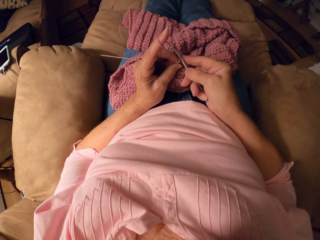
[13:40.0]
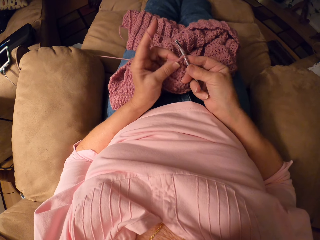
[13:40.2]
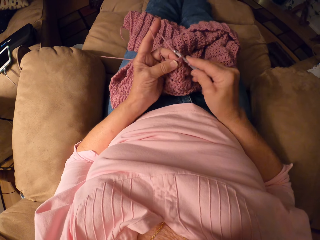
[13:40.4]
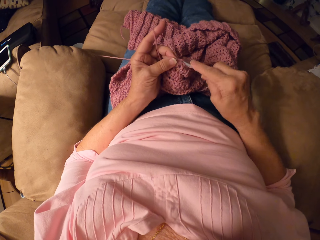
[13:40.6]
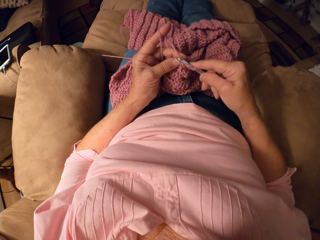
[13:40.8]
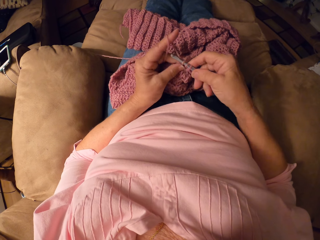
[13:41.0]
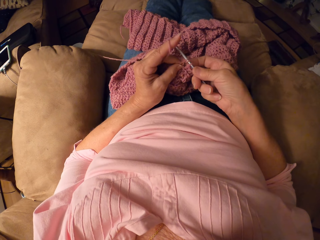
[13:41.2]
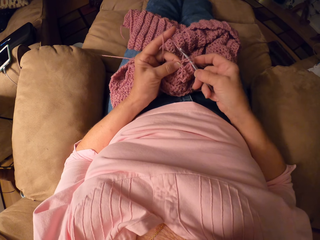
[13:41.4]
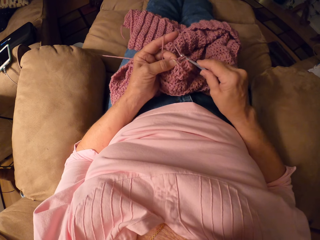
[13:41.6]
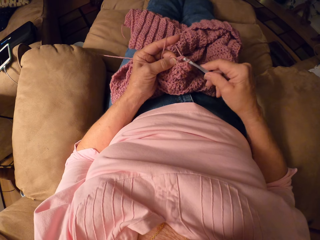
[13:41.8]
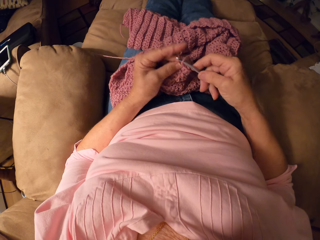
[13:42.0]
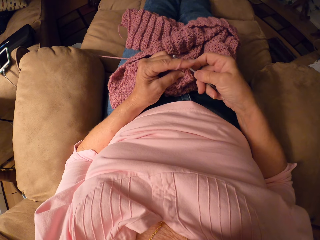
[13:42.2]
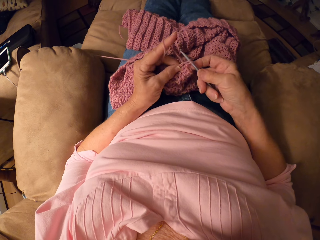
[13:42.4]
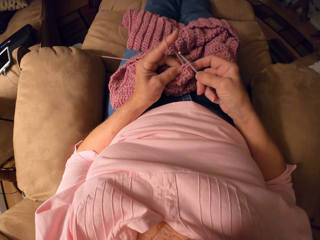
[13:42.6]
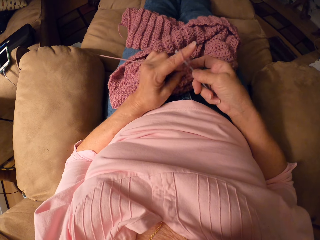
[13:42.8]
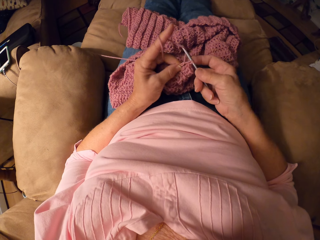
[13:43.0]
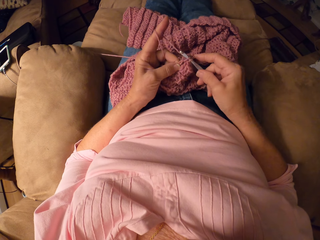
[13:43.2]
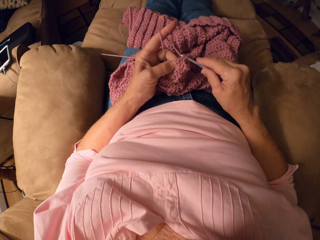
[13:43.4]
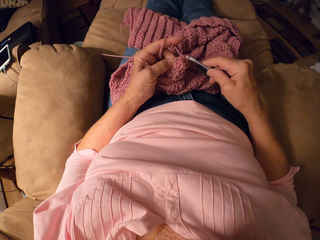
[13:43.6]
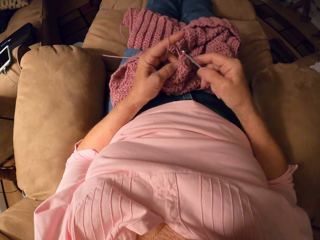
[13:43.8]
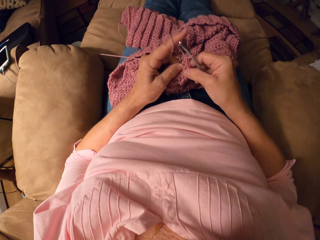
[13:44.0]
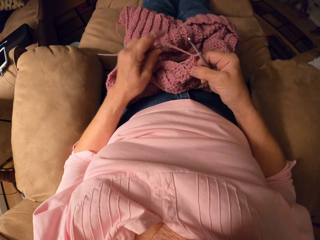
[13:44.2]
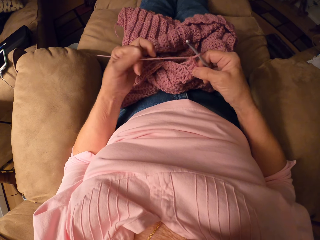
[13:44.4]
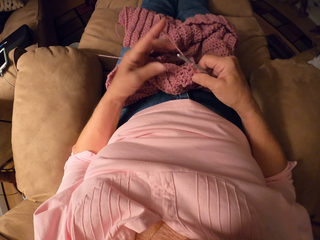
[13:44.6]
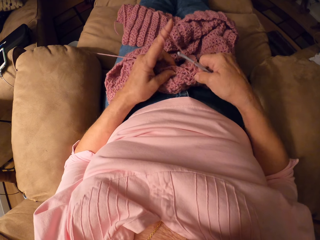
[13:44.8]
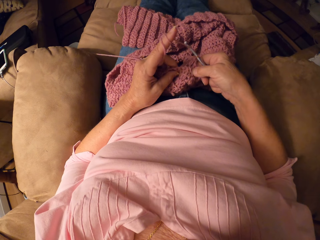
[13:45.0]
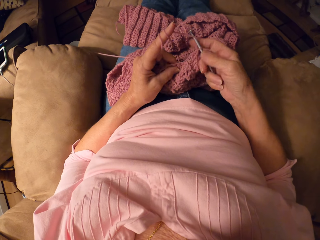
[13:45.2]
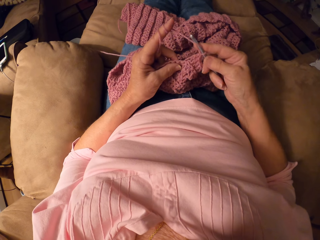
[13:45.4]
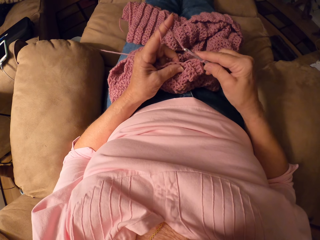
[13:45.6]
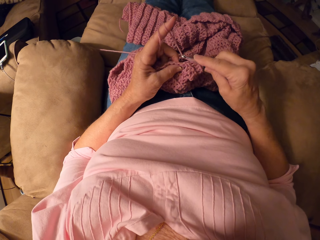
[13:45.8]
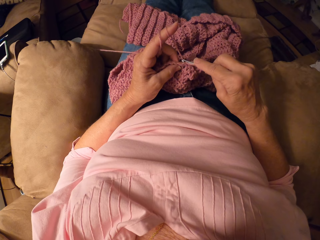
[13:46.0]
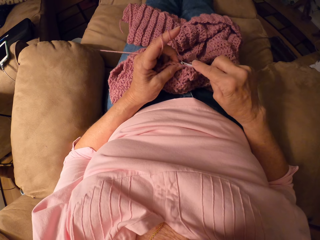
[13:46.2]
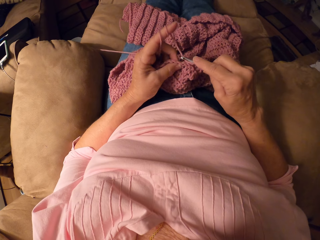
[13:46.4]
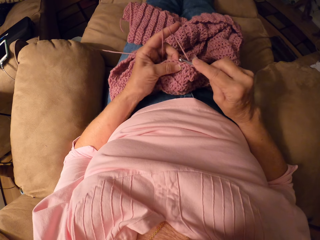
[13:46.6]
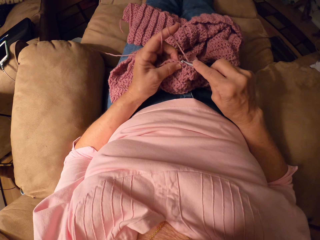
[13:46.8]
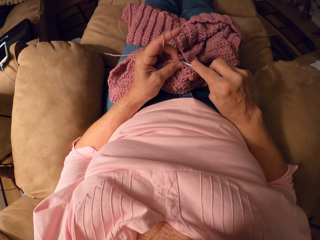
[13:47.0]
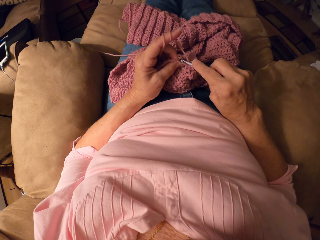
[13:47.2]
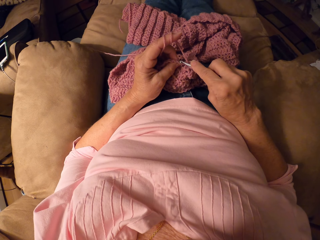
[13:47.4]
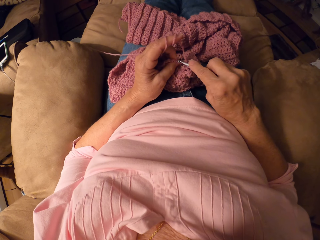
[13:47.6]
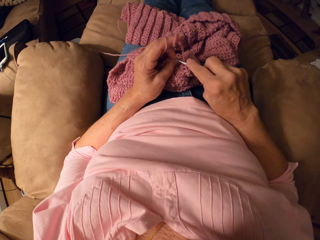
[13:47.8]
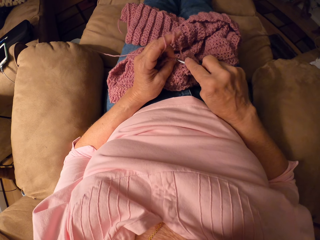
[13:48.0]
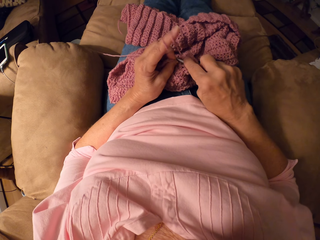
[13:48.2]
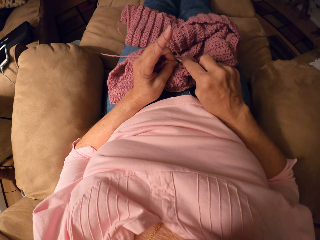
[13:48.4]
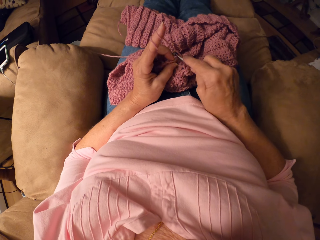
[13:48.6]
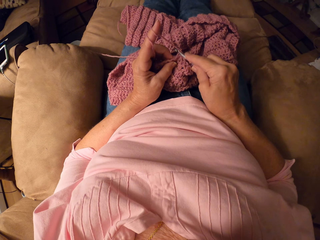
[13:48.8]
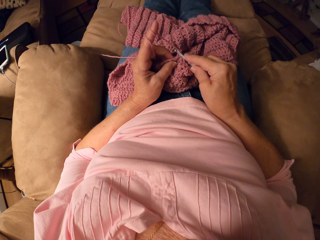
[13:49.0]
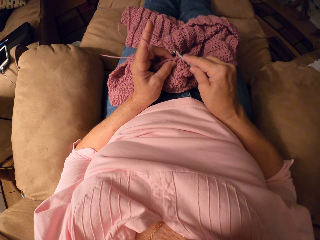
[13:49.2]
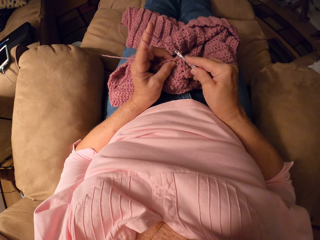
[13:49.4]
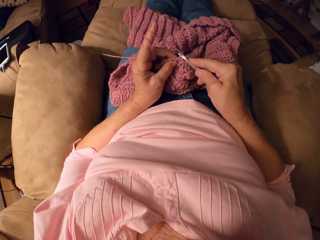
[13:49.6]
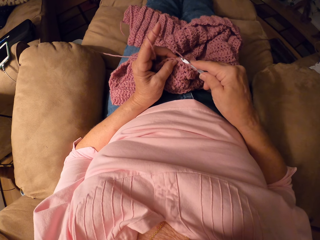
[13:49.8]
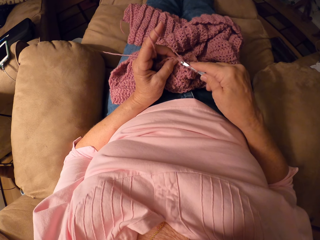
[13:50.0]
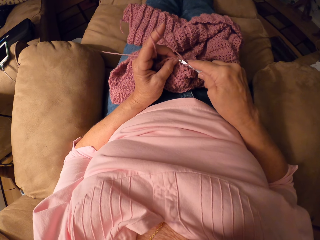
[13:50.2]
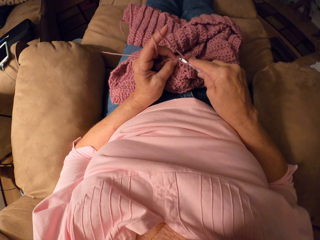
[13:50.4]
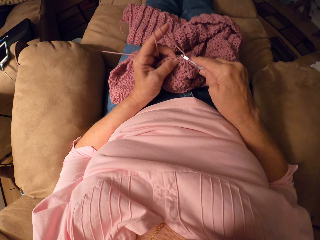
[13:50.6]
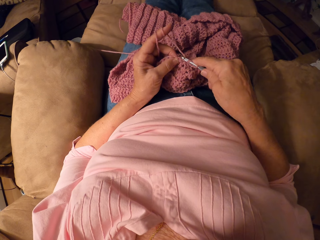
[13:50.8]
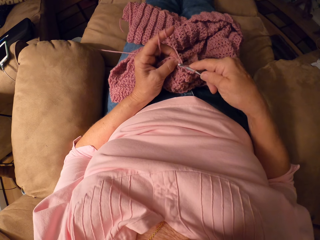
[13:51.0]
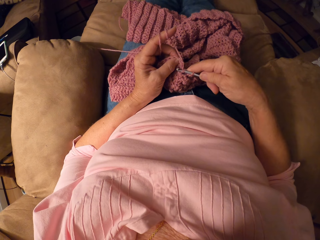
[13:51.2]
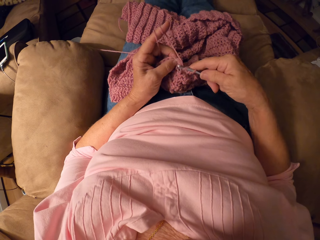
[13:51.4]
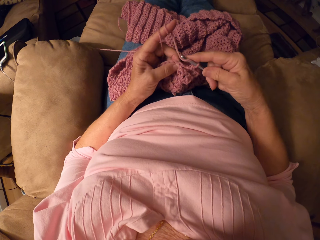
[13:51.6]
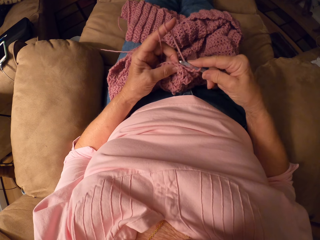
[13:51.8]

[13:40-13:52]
The camera wearer rolls yarn around her finger.

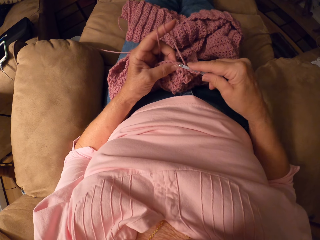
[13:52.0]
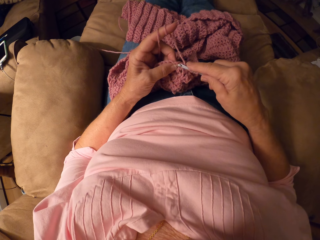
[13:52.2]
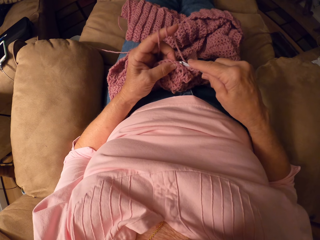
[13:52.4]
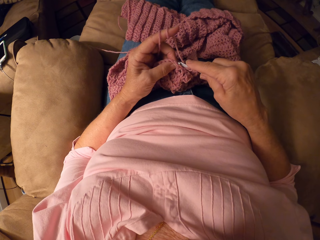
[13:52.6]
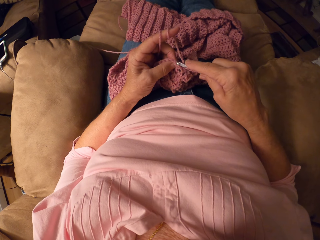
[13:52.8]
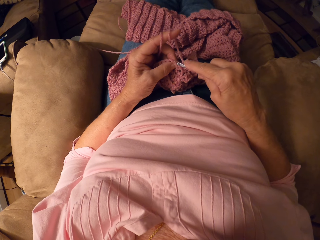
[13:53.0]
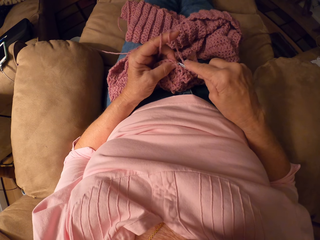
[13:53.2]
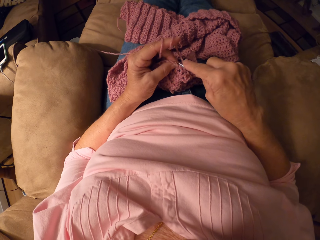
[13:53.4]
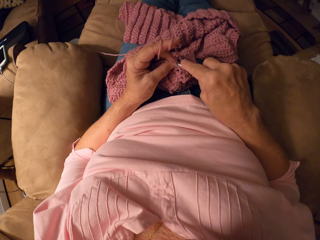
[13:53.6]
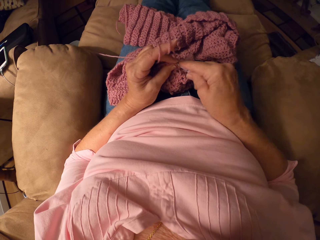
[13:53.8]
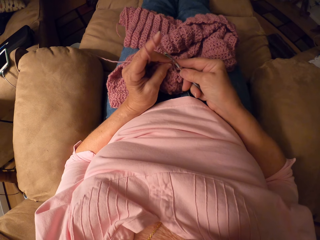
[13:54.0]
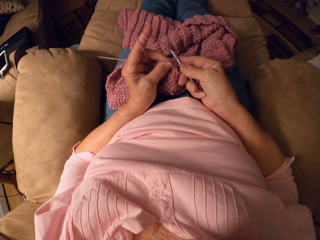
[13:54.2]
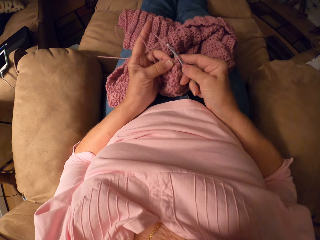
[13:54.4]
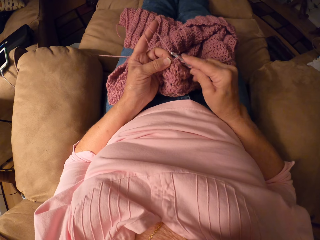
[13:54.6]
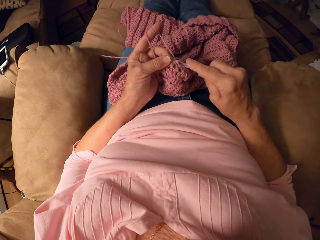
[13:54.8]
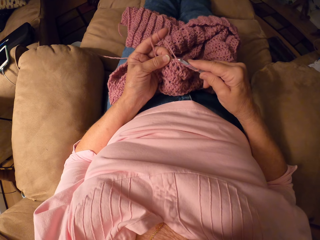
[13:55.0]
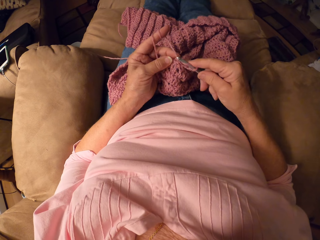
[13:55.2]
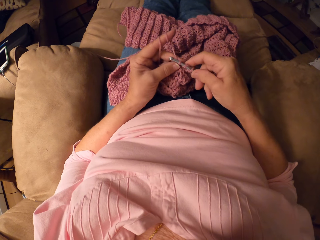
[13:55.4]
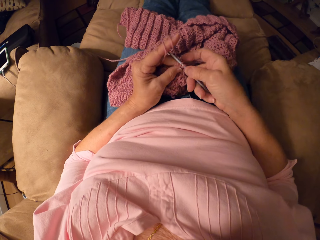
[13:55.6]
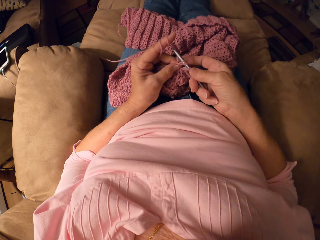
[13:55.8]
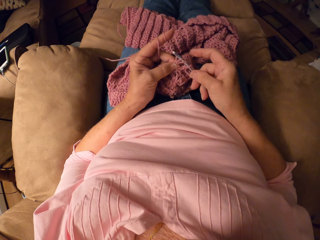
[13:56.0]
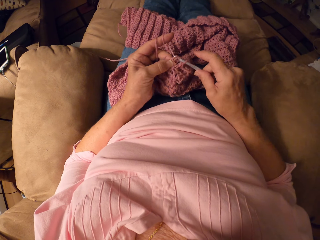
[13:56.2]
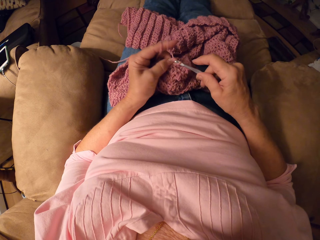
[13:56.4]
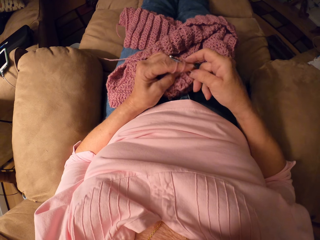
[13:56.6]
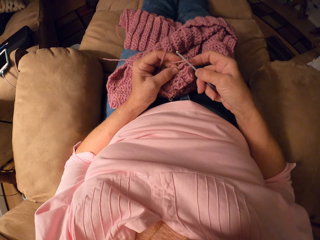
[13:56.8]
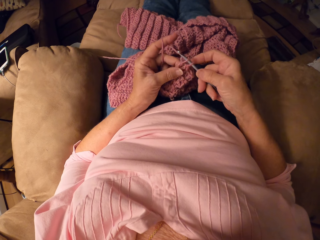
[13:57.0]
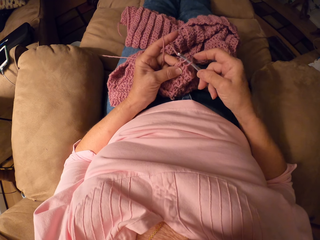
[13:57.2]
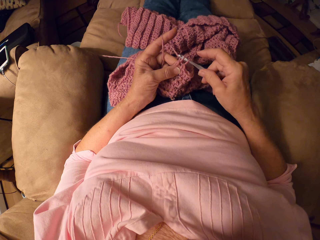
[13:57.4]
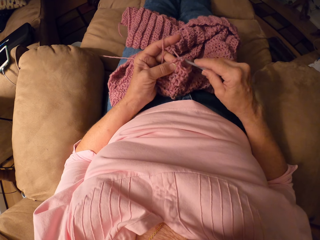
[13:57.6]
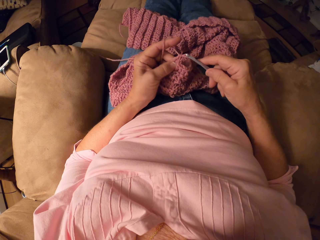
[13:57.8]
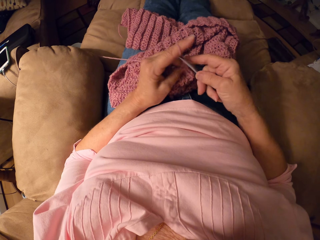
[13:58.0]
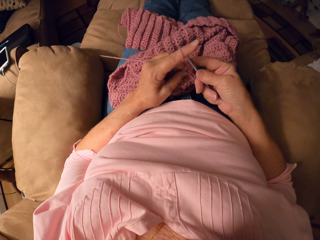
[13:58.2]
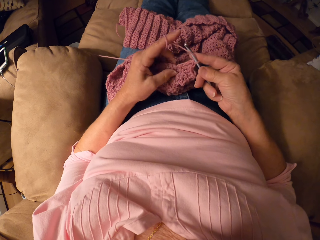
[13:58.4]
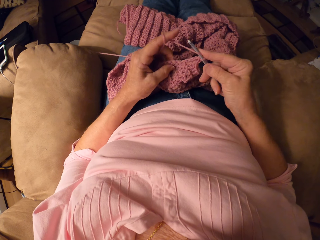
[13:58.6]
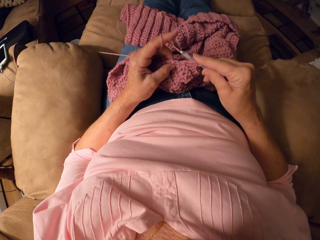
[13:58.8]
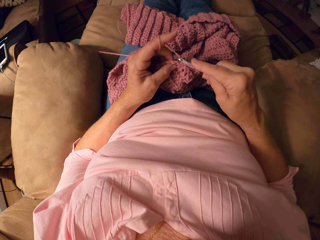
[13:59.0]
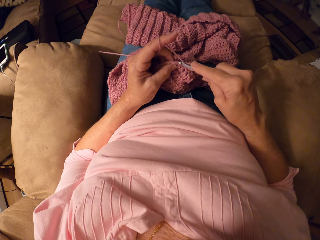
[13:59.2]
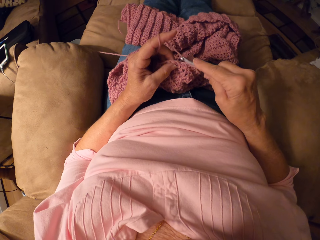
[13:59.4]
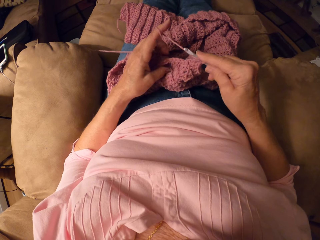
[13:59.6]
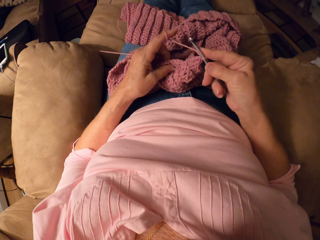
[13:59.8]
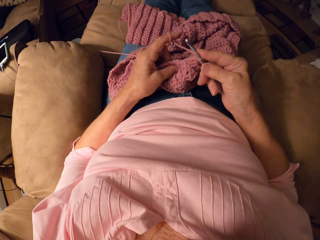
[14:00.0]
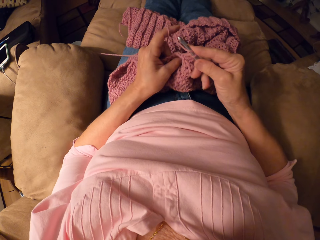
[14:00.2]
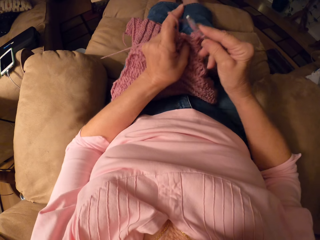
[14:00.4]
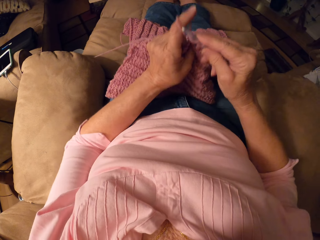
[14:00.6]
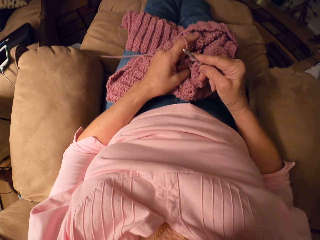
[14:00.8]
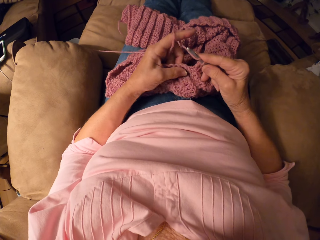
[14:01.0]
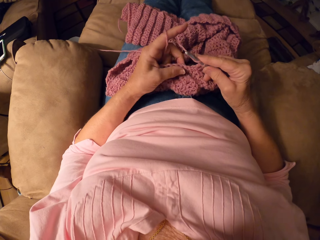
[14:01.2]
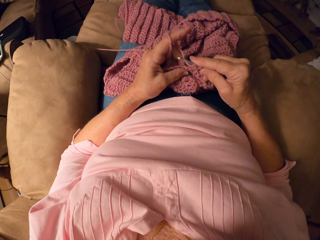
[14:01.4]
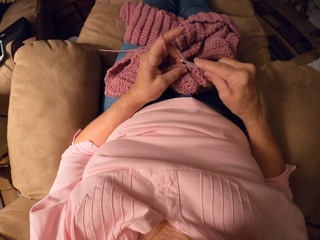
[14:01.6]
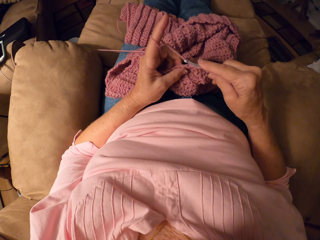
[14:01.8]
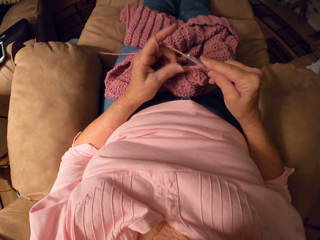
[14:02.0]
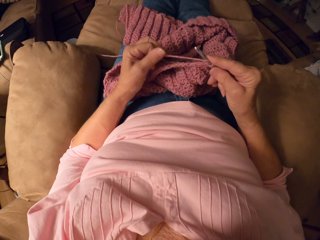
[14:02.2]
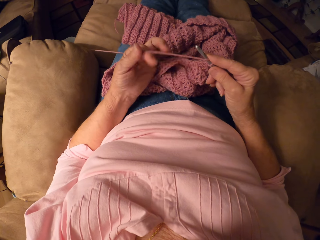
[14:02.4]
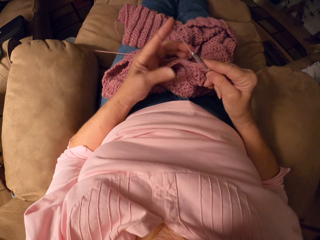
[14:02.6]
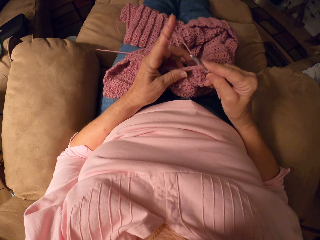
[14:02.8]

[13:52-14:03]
The camera wearer moves a woolen garment. They adjust the yarn. They knit.
